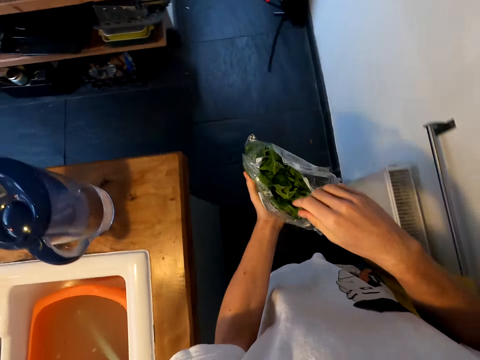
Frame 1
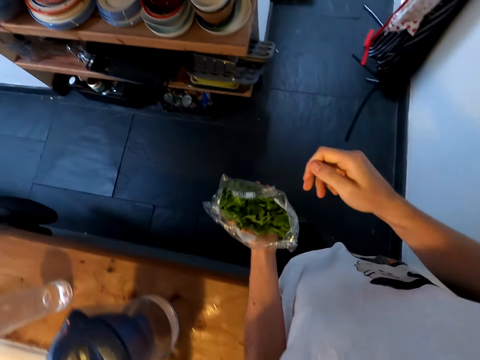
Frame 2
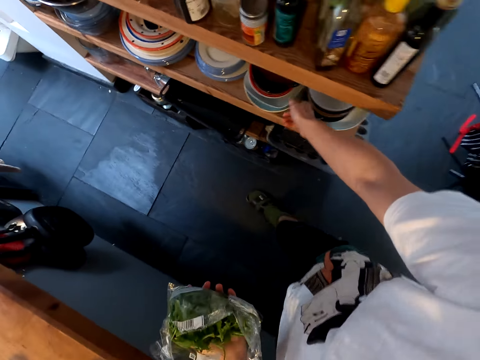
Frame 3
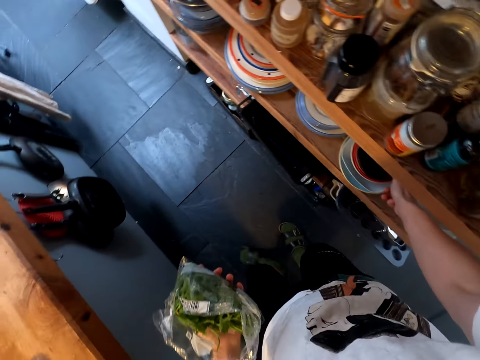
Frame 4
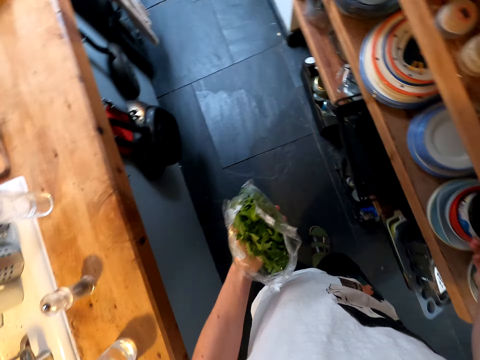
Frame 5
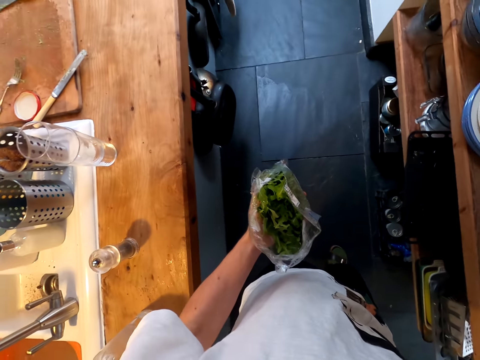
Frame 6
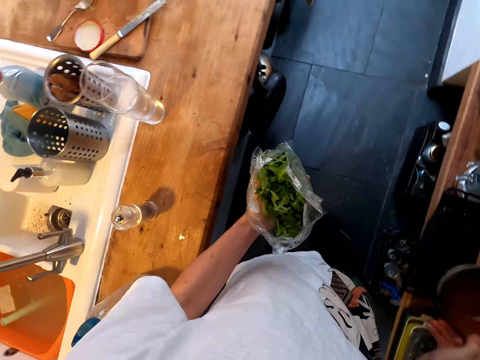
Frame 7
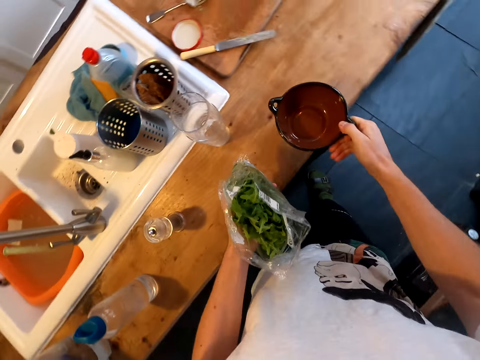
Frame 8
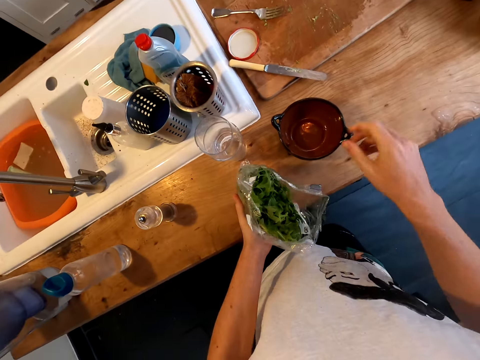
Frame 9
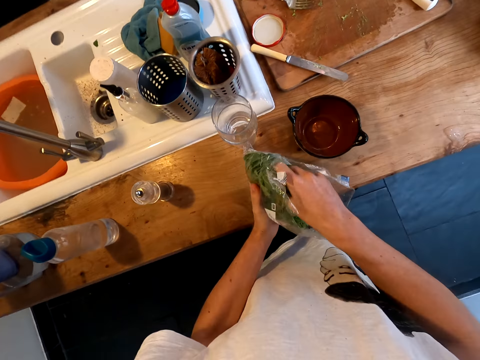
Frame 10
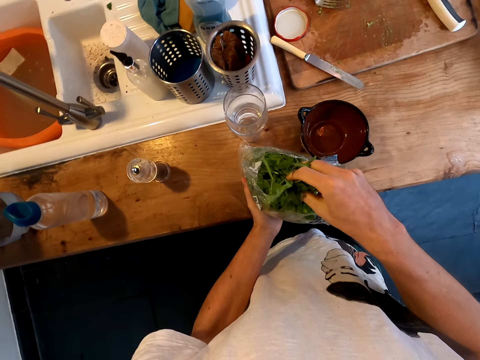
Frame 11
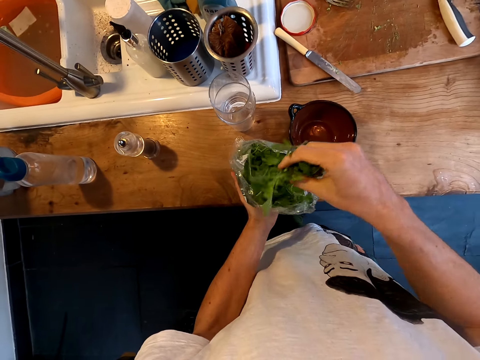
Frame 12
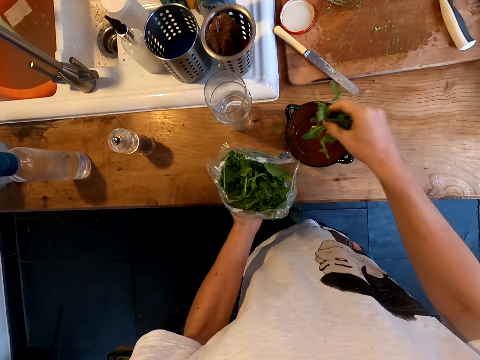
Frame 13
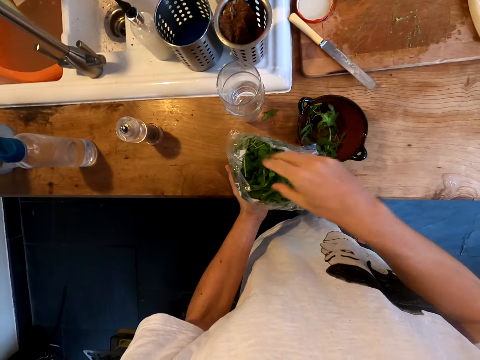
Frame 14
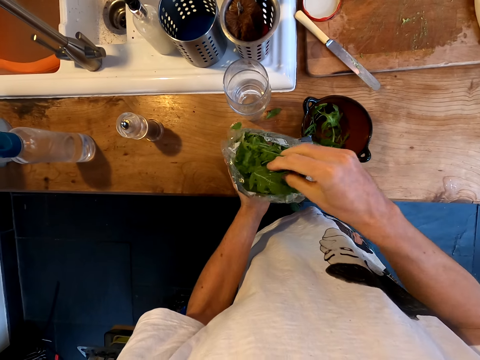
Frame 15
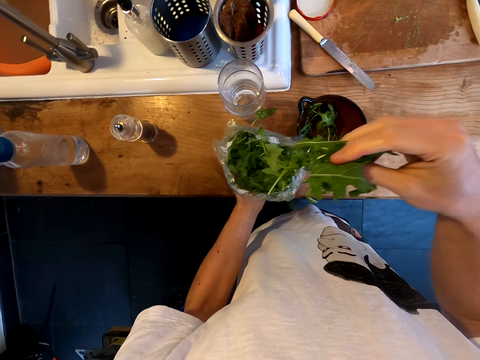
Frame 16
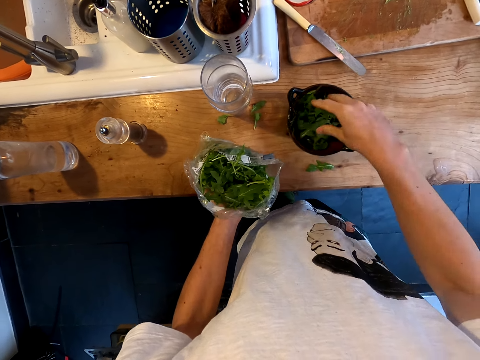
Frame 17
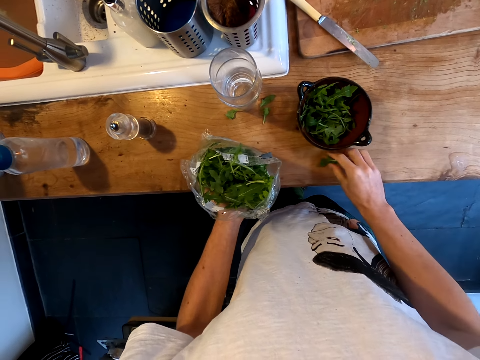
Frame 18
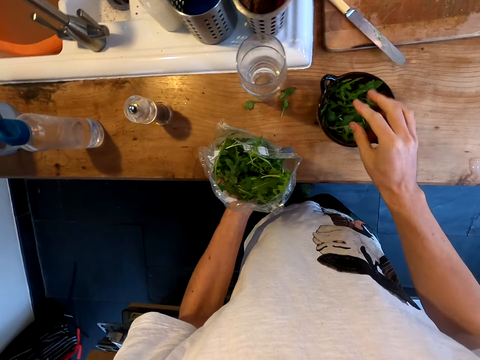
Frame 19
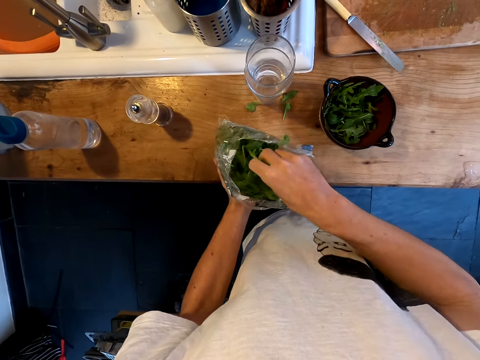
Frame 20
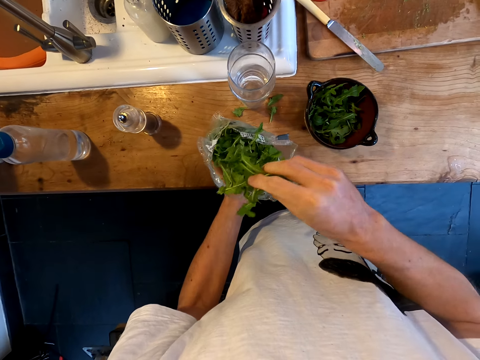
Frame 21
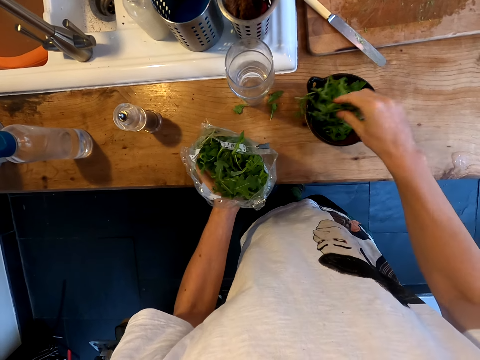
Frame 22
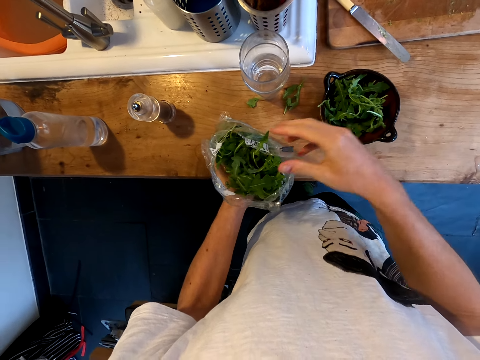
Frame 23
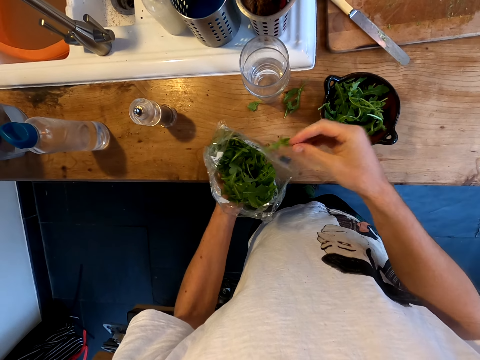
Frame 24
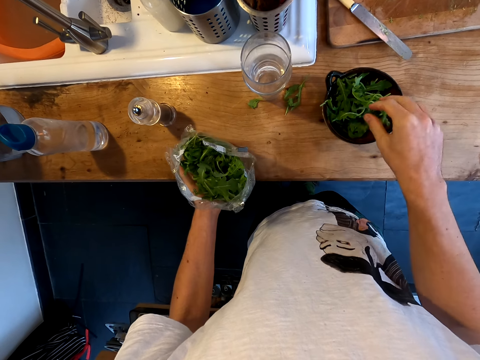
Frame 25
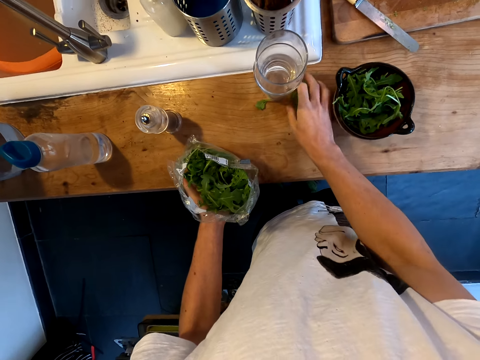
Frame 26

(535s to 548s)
The camera wearer picks up a bowl. They put the bowl on the countertop. They put the vegetables on the bowl.
